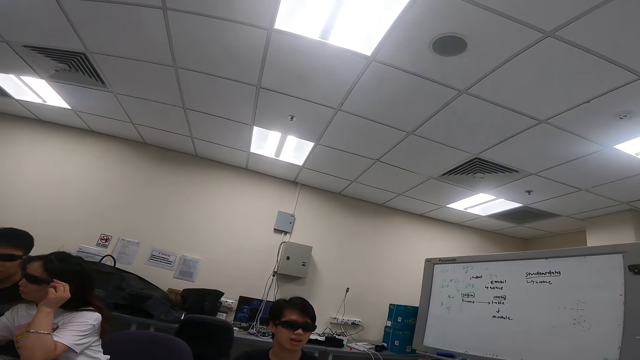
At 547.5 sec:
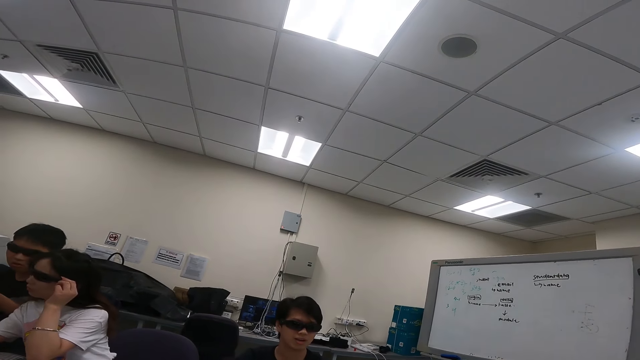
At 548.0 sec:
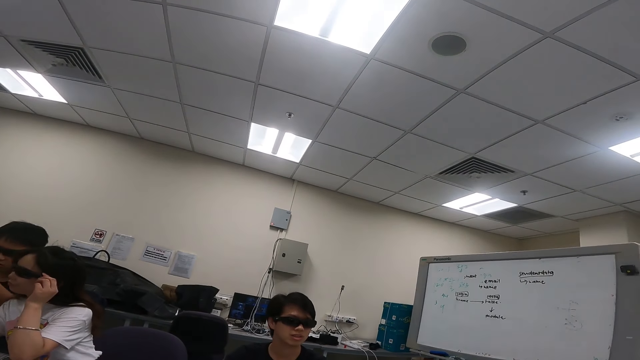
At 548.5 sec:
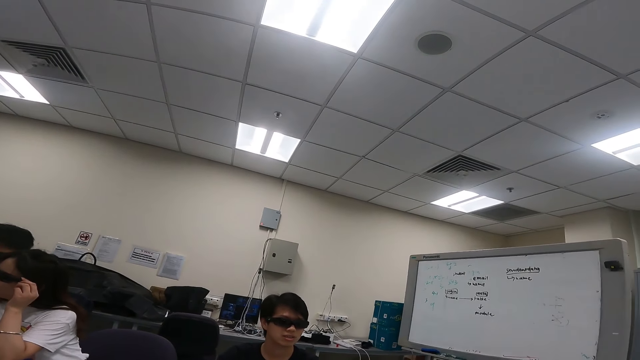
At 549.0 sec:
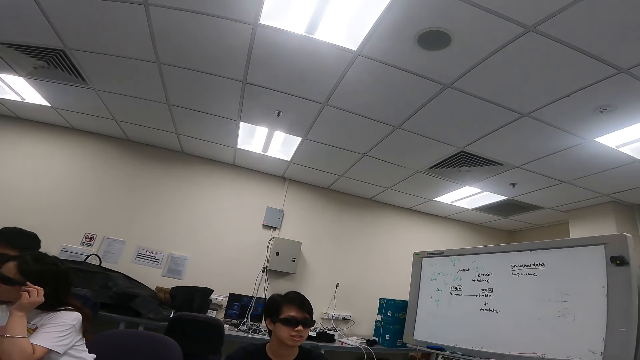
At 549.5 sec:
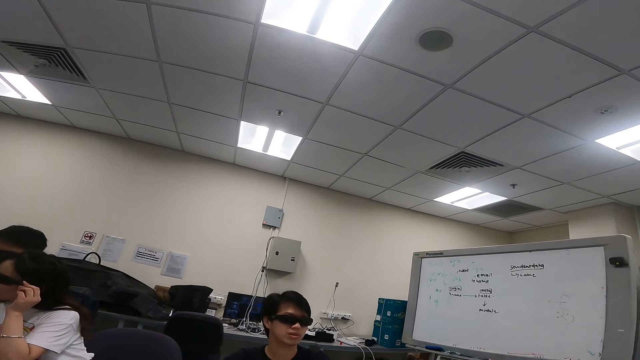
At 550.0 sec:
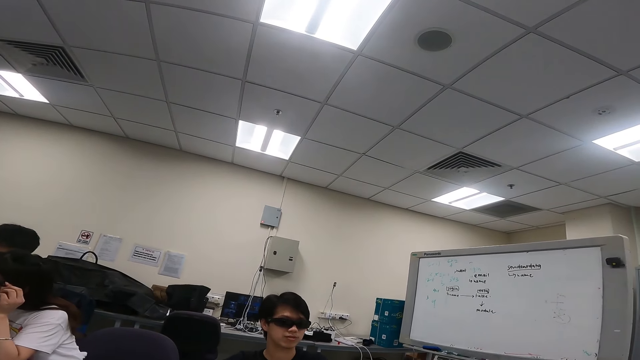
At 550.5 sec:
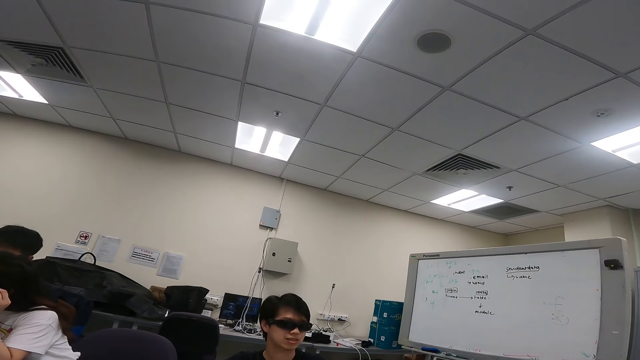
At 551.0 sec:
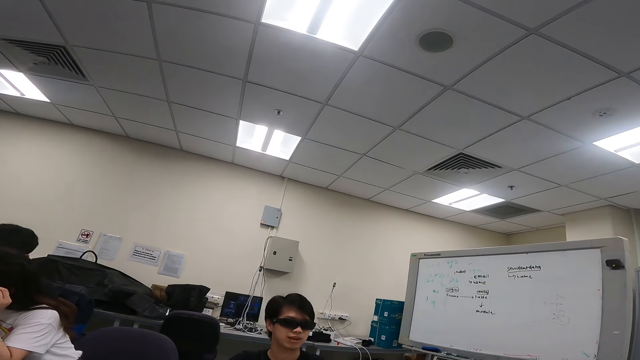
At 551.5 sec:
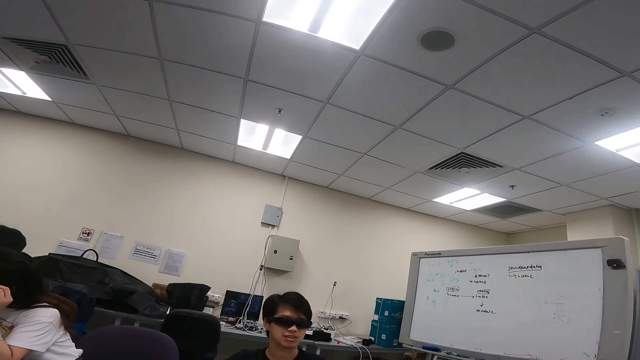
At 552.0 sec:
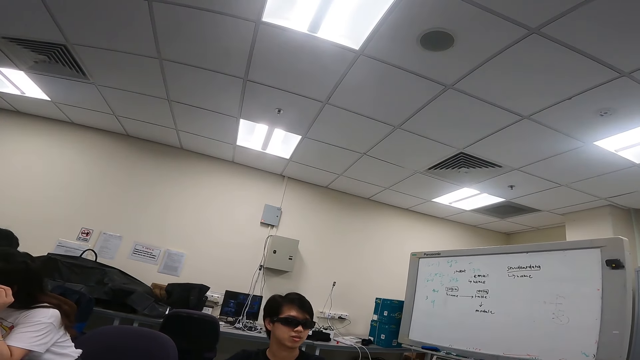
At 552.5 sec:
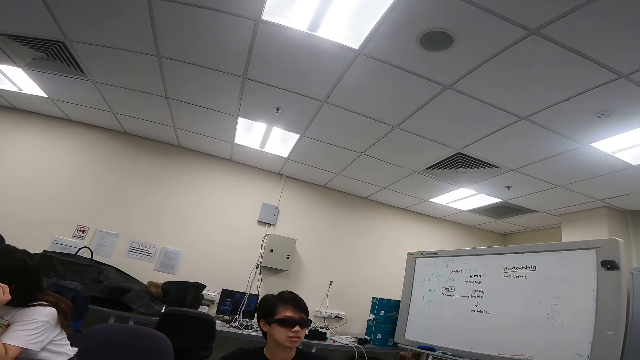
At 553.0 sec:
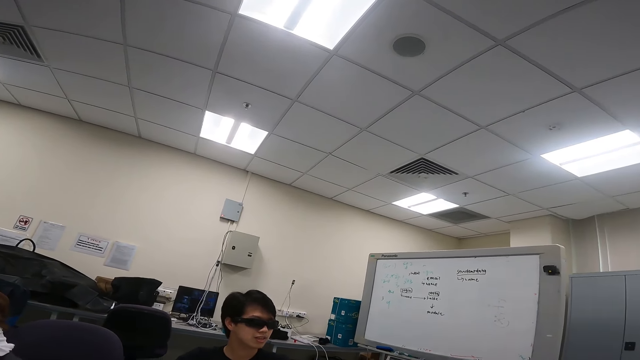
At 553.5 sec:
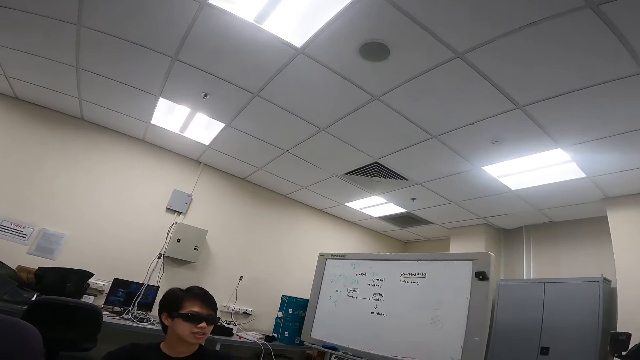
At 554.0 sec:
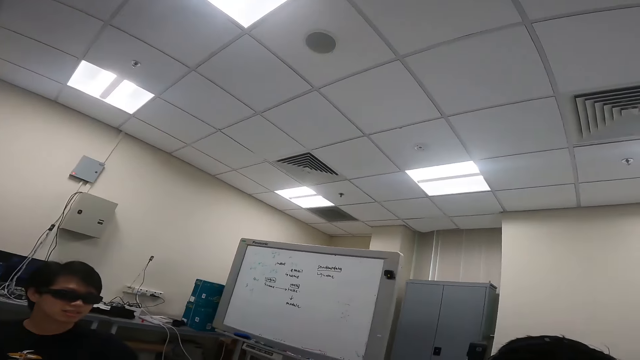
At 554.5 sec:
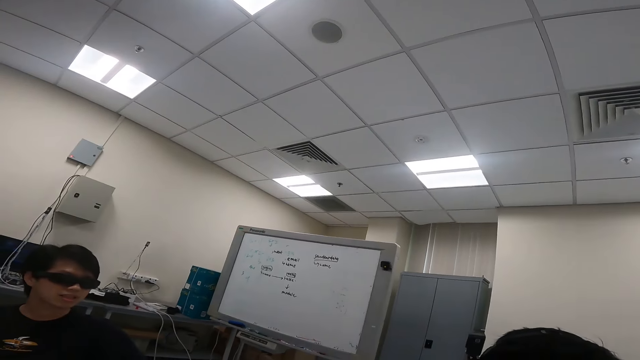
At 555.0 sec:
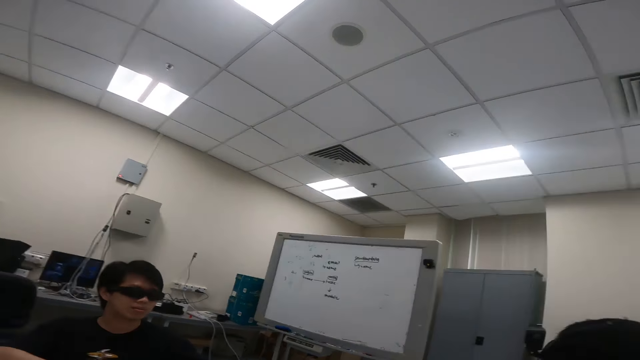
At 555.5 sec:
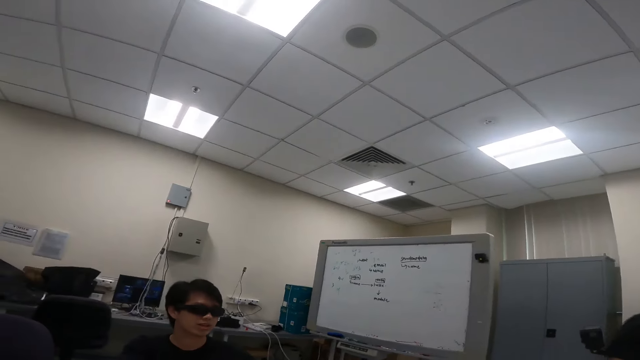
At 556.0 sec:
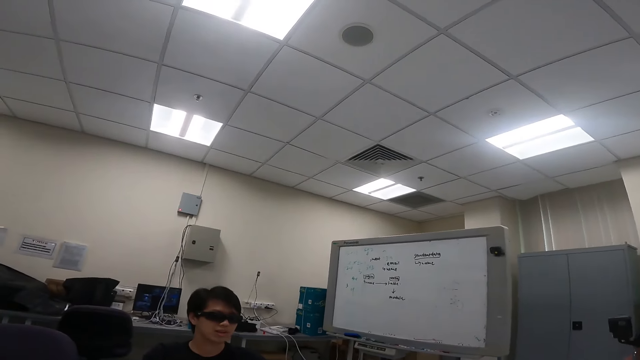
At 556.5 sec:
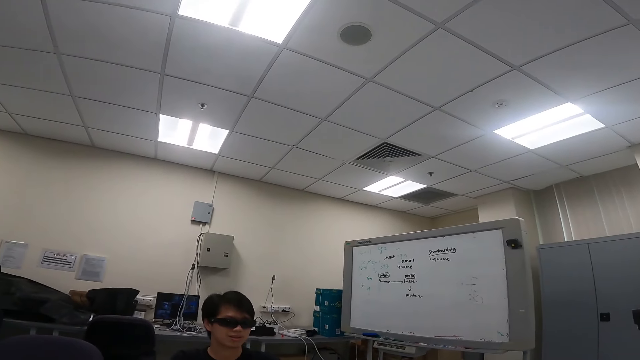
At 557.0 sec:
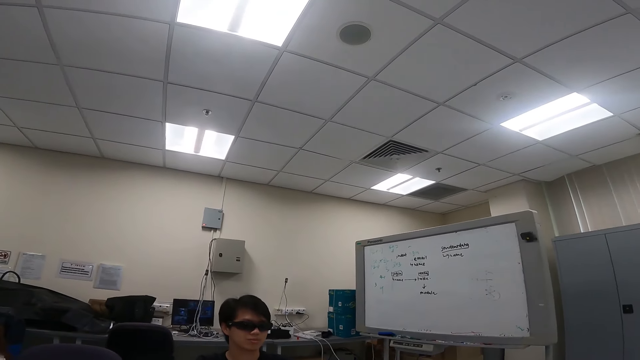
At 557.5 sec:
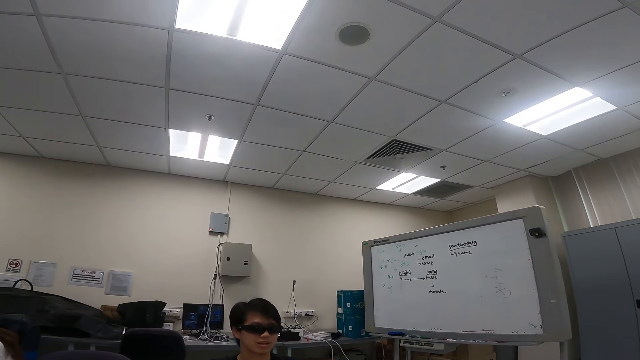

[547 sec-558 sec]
A person moves the goggles. Another person moves the hand.

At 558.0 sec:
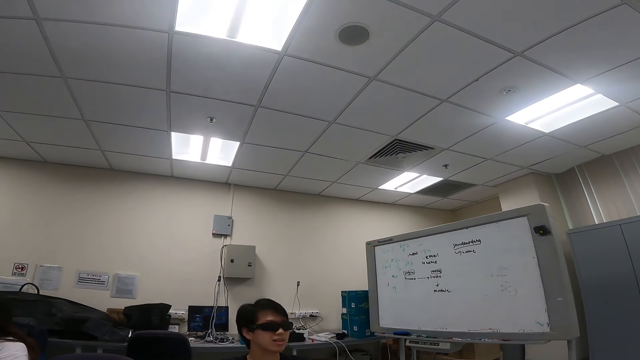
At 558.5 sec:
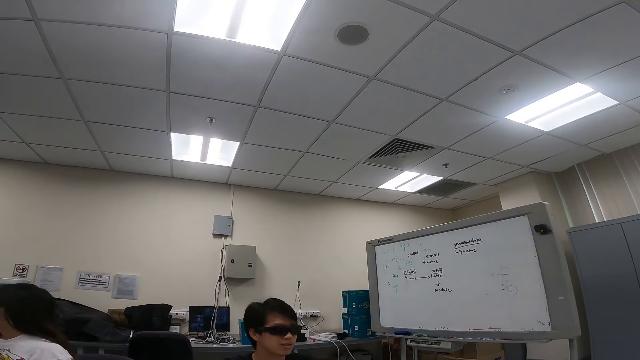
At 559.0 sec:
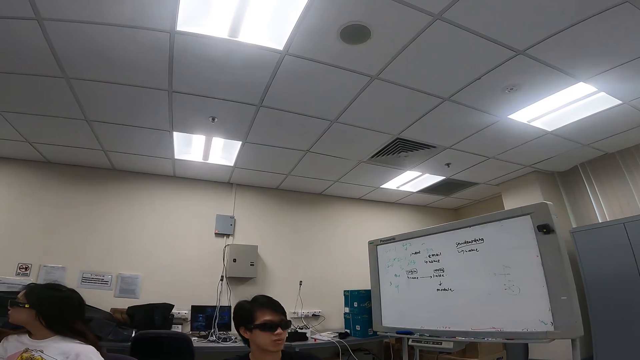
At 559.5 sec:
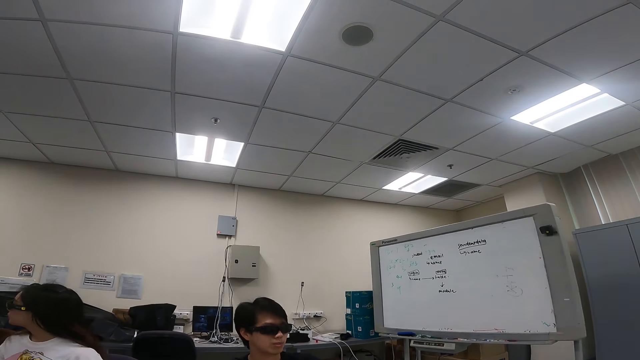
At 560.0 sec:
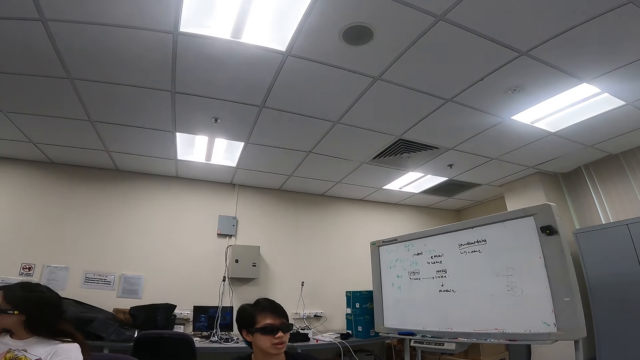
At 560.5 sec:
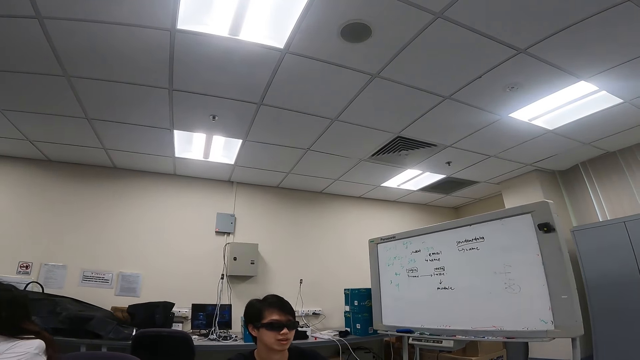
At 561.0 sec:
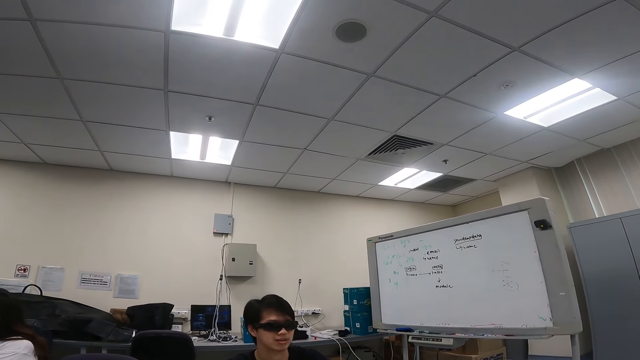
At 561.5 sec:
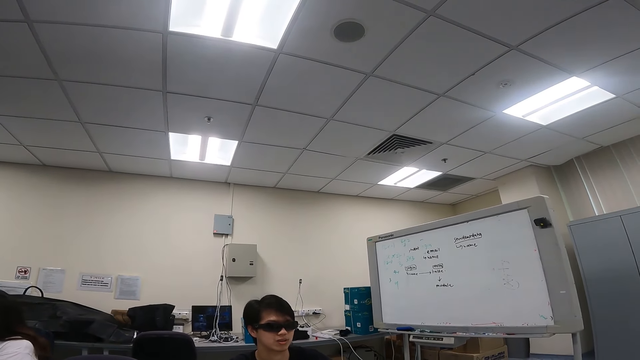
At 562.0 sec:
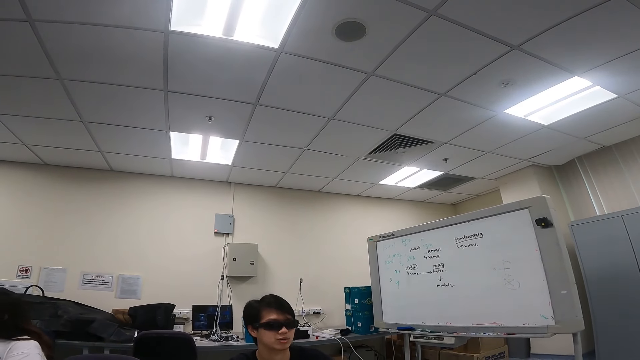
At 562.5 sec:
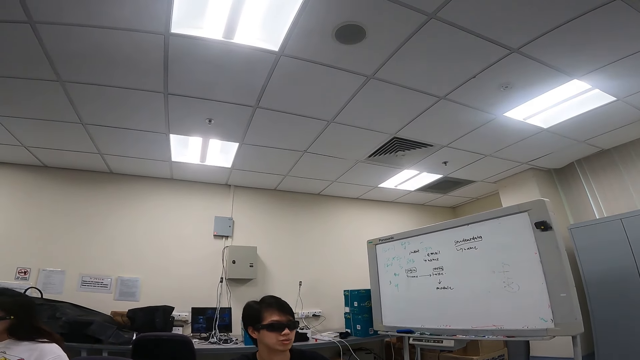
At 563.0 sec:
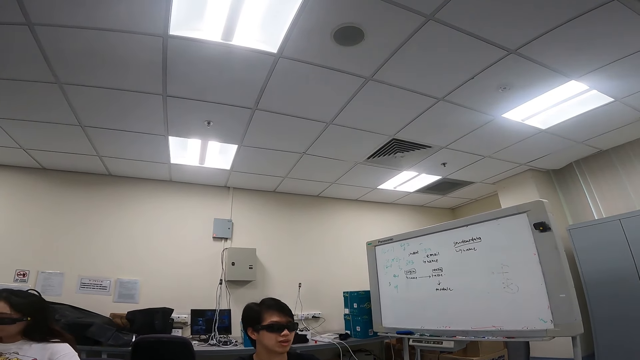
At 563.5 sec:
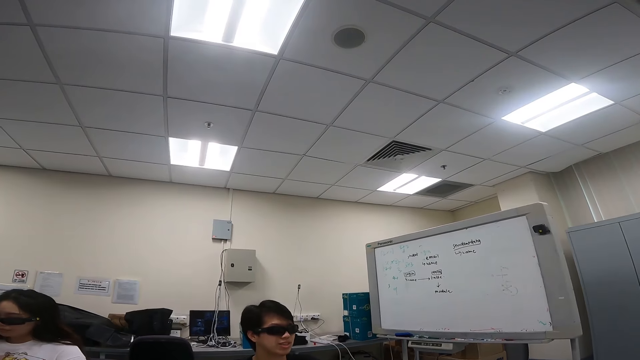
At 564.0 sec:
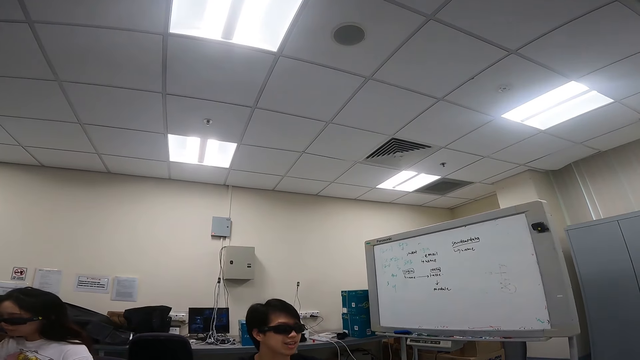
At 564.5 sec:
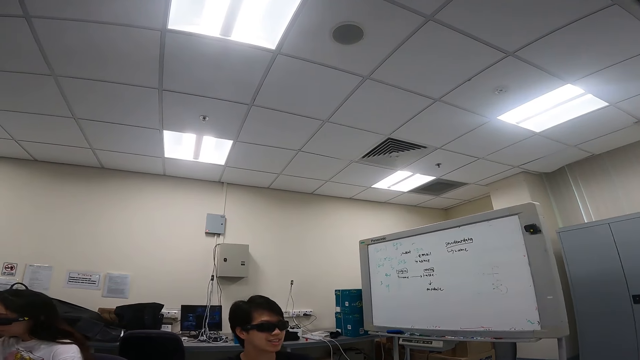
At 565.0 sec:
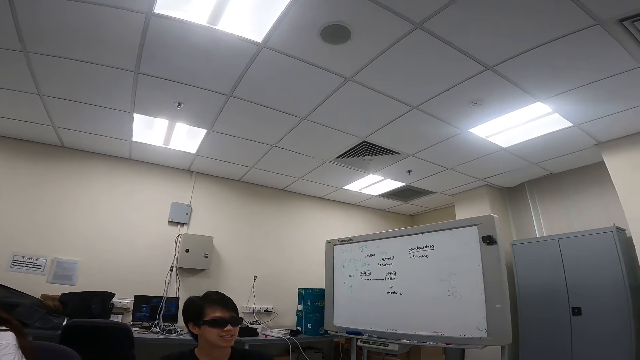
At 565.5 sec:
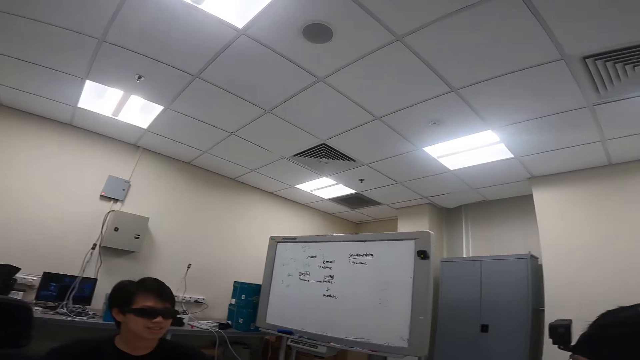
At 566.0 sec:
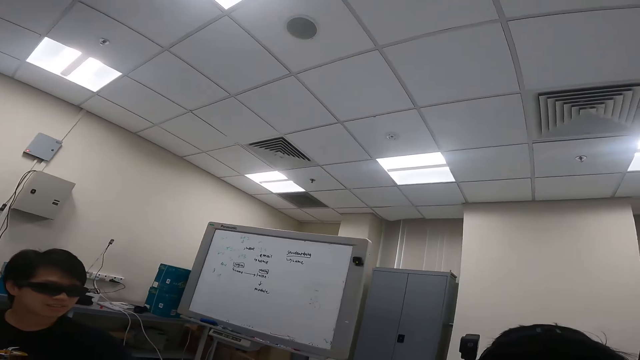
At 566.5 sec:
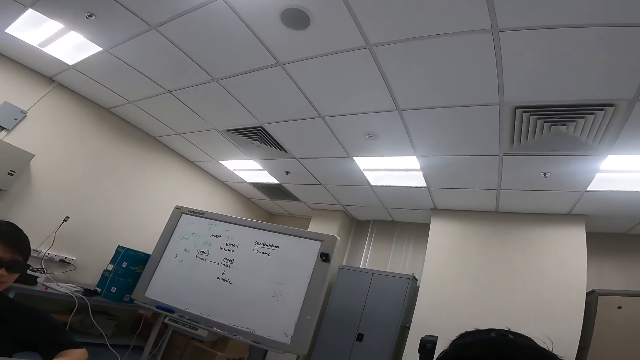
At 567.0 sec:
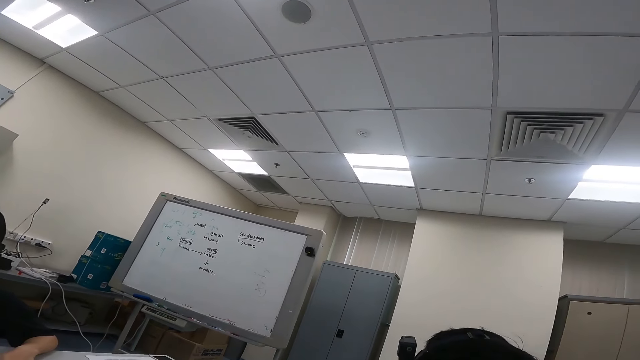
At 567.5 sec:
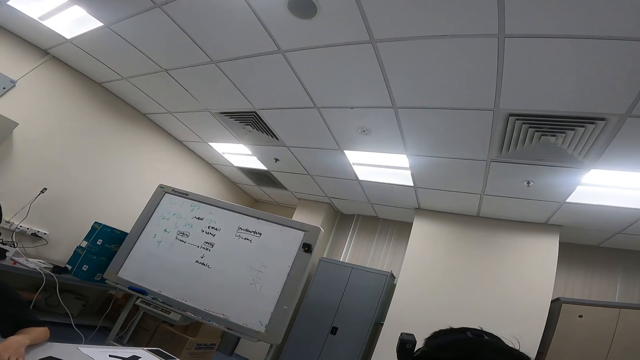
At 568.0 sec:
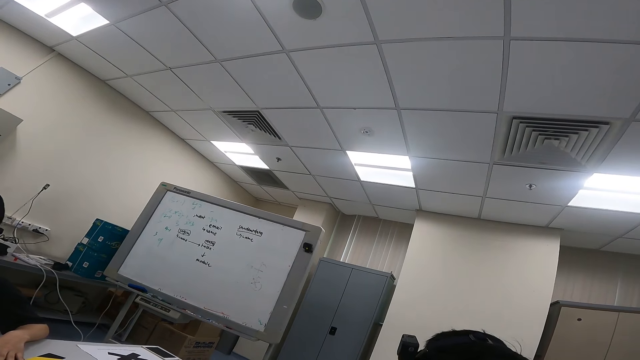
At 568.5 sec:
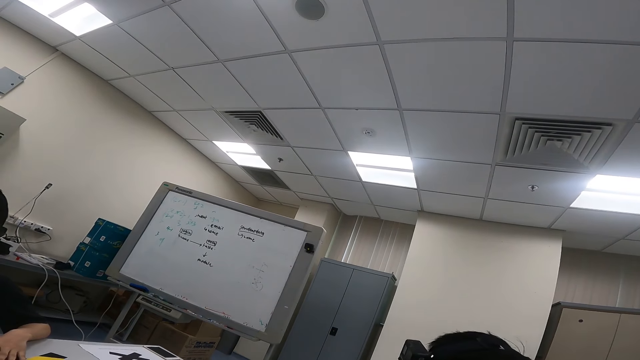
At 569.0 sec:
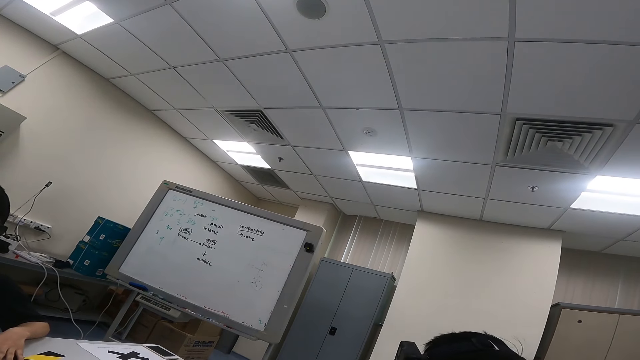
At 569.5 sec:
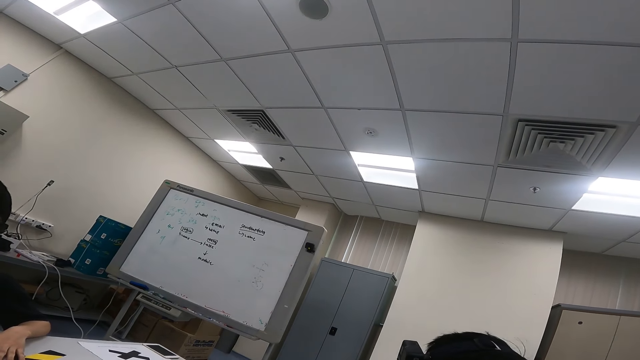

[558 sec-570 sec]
A man is talking to another person.
